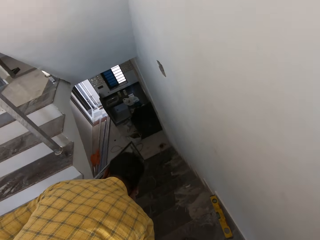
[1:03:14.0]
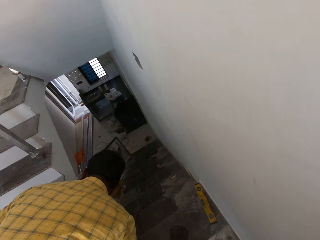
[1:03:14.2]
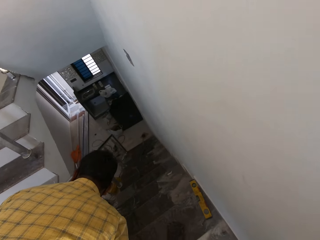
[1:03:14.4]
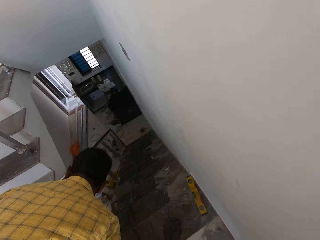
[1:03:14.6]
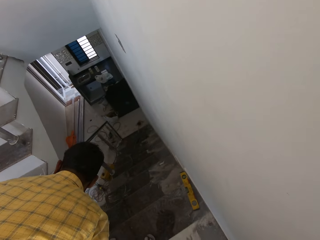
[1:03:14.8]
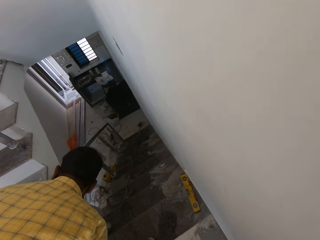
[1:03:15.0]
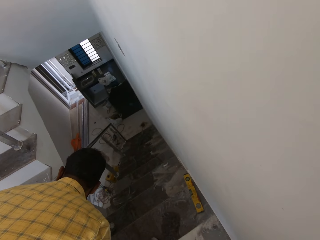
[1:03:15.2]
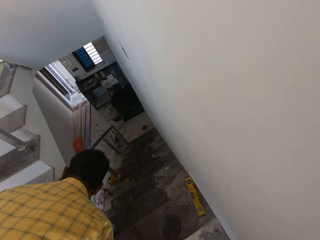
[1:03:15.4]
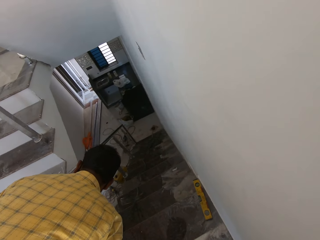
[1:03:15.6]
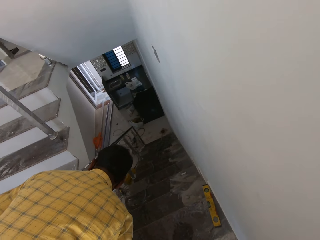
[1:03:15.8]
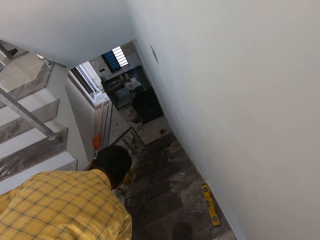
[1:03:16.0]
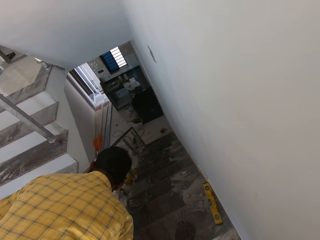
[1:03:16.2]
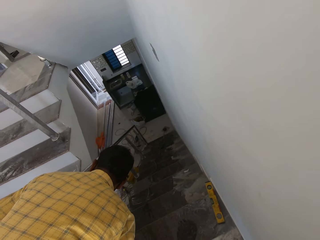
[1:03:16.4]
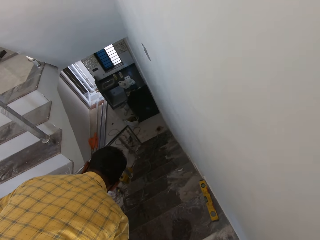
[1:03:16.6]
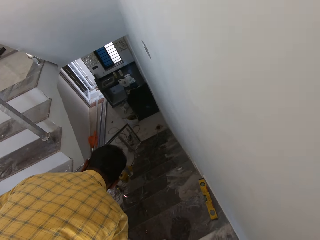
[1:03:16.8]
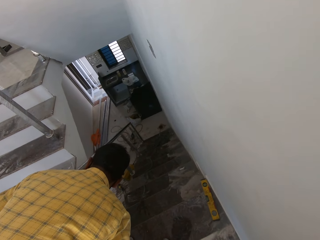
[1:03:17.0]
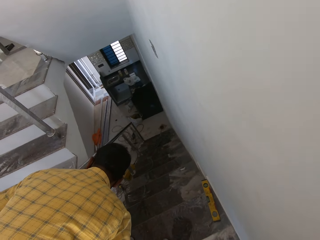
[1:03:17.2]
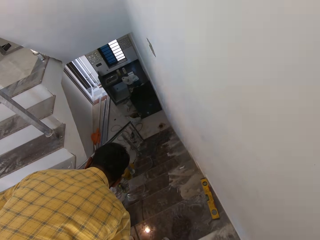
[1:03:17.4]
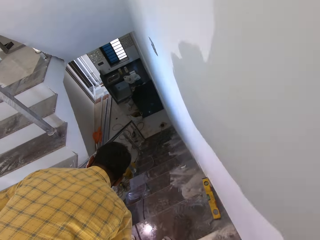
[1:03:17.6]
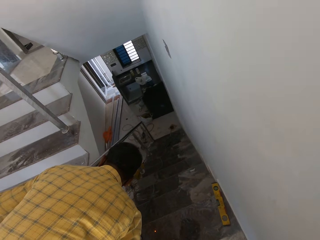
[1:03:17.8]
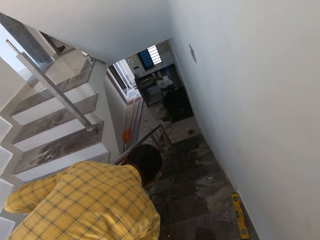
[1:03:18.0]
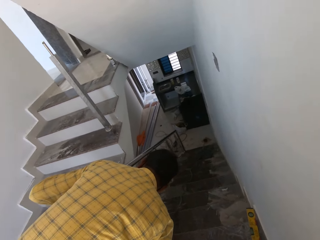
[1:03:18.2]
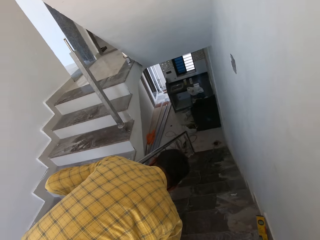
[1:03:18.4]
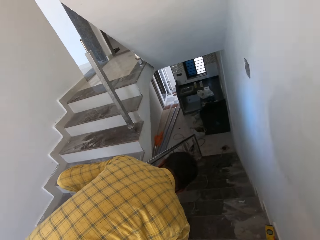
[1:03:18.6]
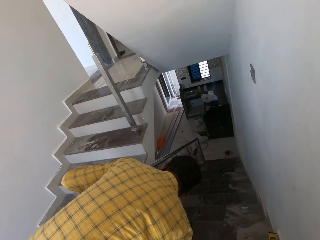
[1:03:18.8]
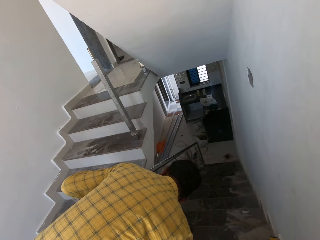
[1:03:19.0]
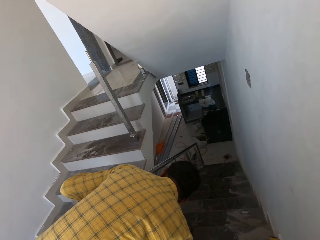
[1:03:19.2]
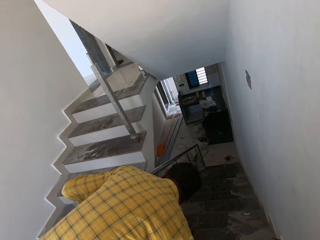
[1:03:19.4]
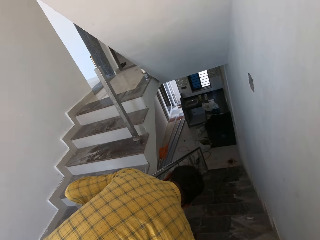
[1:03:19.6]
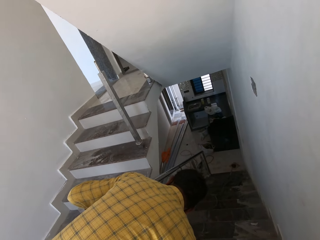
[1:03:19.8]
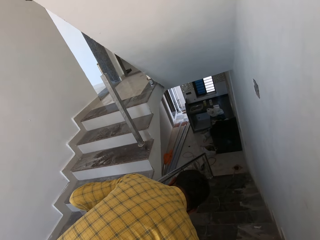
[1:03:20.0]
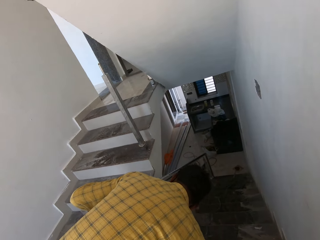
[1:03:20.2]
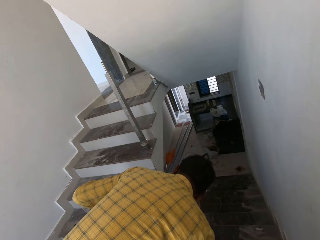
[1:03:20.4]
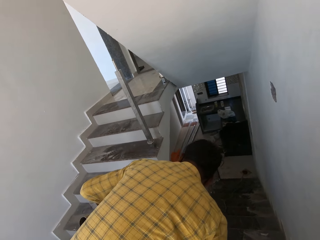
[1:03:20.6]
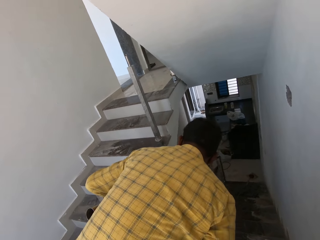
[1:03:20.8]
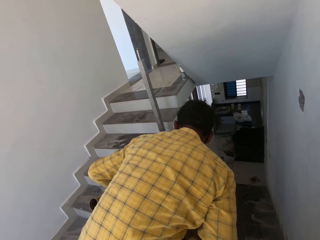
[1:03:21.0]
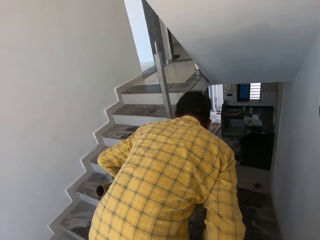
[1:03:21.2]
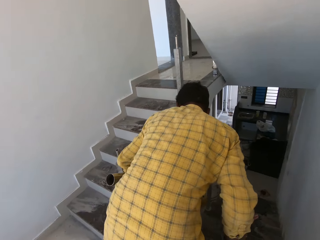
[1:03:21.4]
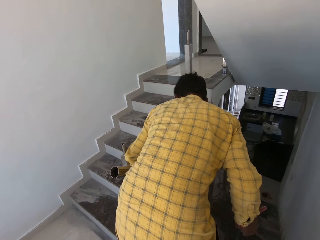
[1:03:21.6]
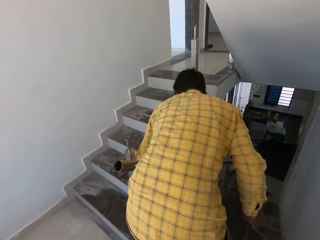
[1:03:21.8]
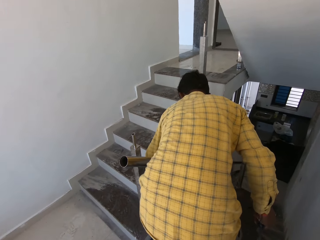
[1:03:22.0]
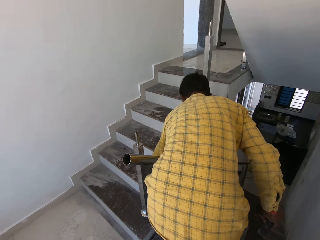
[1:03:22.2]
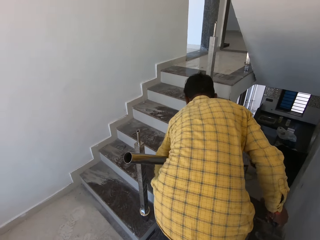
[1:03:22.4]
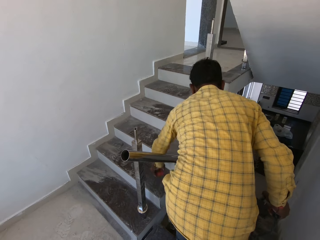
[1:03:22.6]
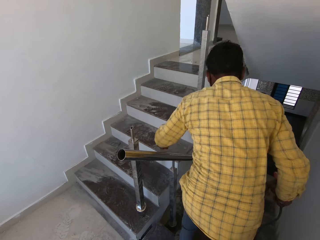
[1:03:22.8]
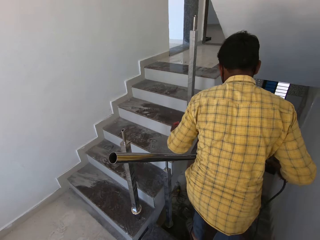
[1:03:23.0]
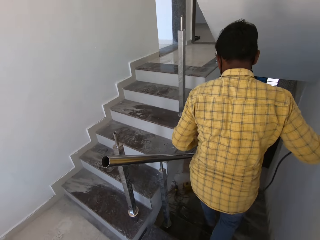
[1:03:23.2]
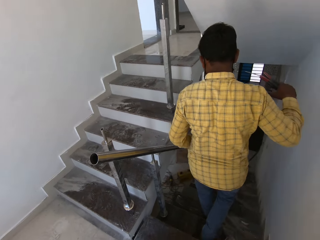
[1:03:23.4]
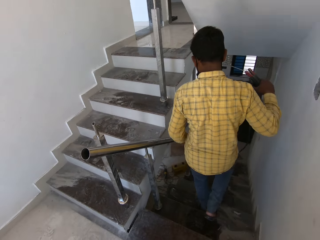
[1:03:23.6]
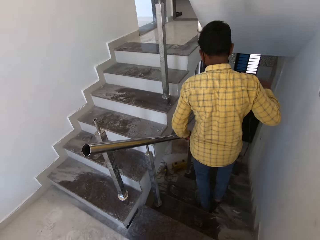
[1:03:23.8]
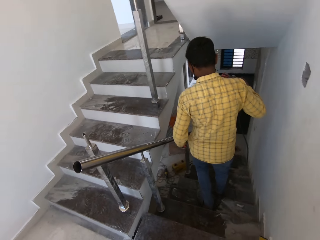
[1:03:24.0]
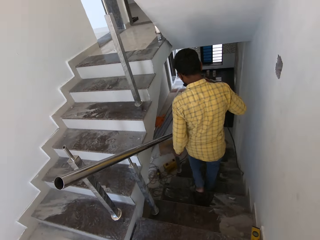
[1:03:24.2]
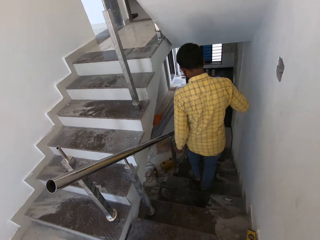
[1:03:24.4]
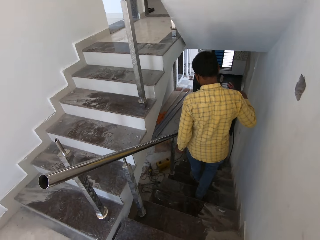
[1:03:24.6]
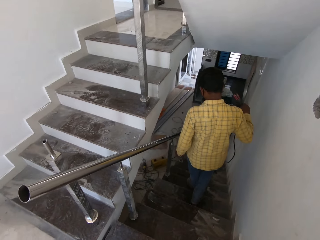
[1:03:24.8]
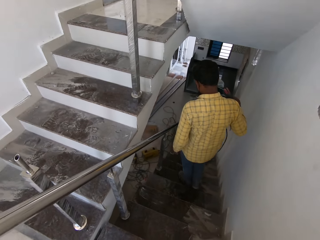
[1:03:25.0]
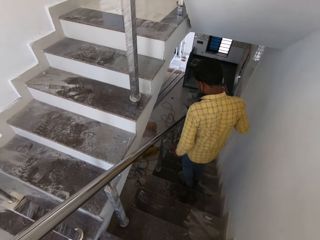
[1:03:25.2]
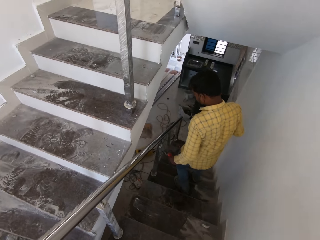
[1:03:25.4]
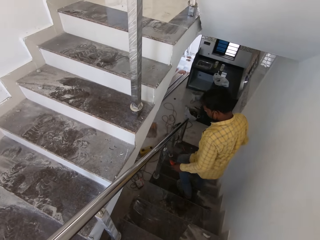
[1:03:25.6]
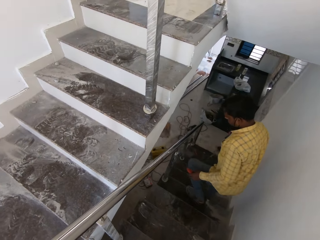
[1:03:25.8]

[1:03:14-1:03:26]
The camera wearer fixes the rail with a welding rod. The man picks up the spirit level from the staircase with his left hand. He climbs down the staircase.

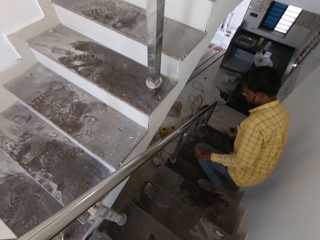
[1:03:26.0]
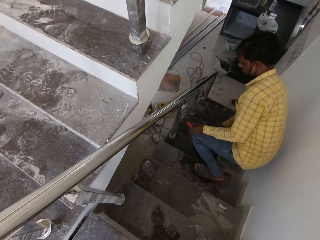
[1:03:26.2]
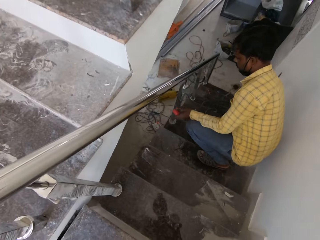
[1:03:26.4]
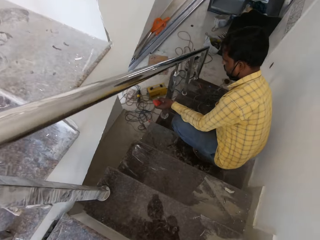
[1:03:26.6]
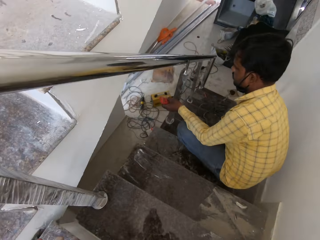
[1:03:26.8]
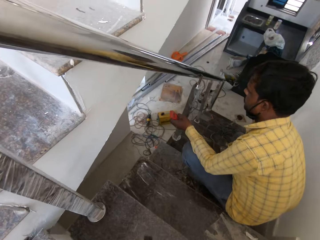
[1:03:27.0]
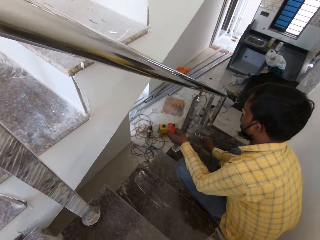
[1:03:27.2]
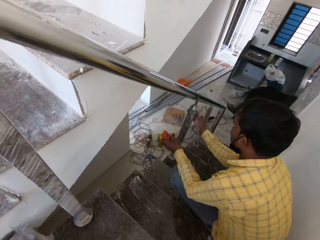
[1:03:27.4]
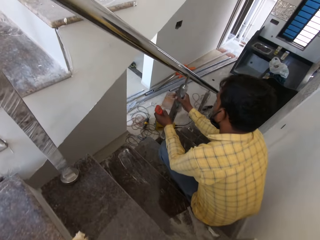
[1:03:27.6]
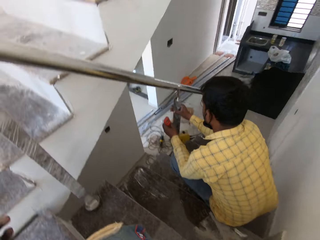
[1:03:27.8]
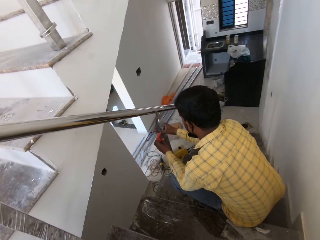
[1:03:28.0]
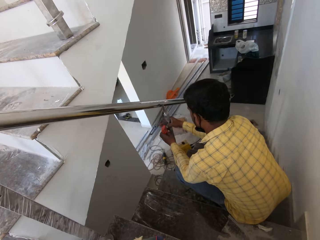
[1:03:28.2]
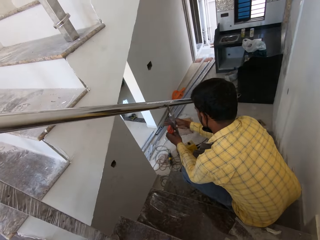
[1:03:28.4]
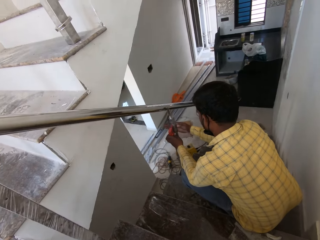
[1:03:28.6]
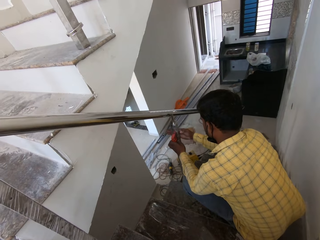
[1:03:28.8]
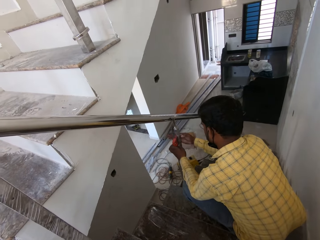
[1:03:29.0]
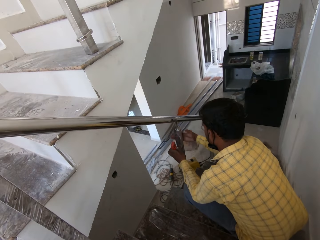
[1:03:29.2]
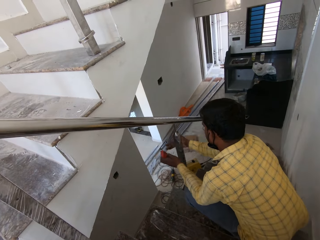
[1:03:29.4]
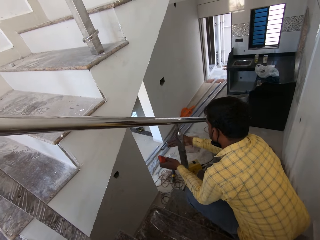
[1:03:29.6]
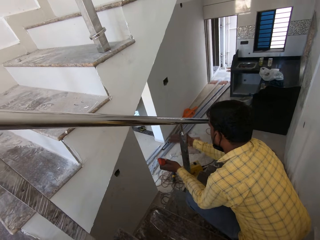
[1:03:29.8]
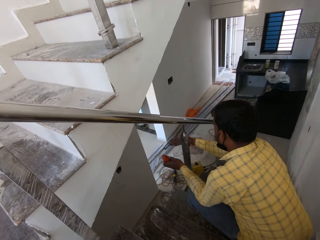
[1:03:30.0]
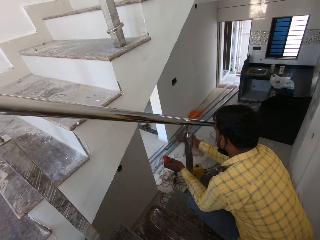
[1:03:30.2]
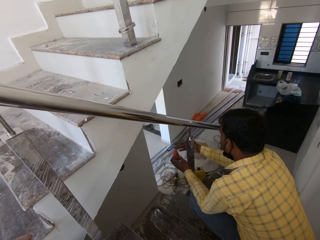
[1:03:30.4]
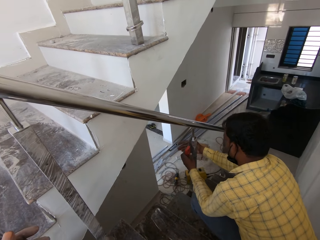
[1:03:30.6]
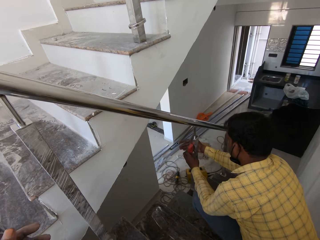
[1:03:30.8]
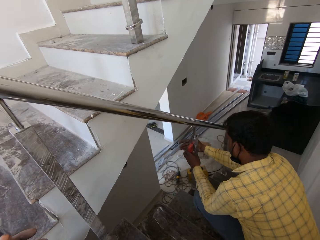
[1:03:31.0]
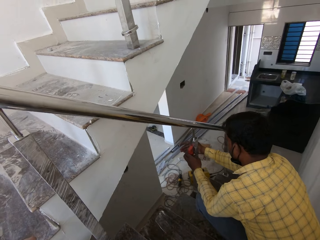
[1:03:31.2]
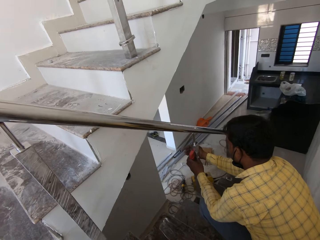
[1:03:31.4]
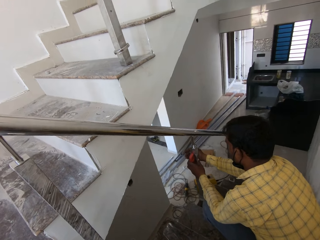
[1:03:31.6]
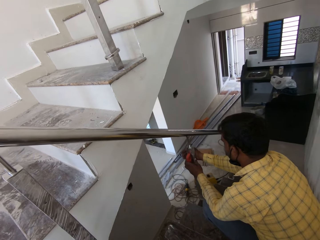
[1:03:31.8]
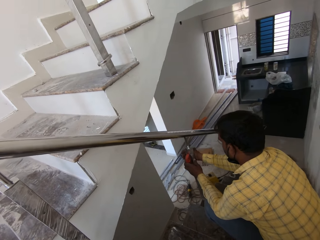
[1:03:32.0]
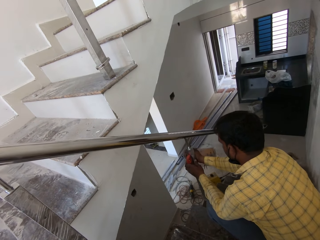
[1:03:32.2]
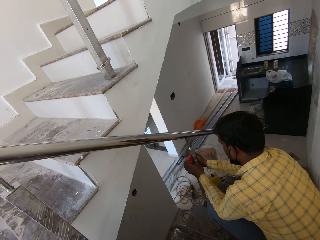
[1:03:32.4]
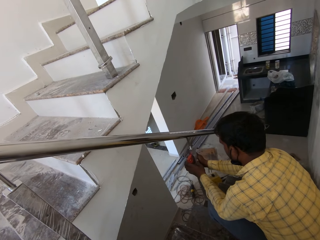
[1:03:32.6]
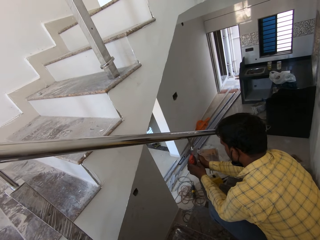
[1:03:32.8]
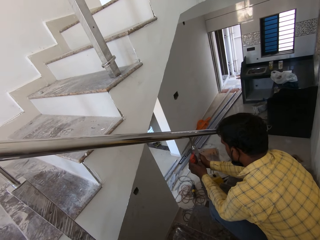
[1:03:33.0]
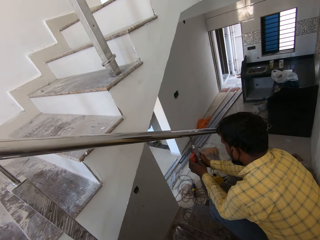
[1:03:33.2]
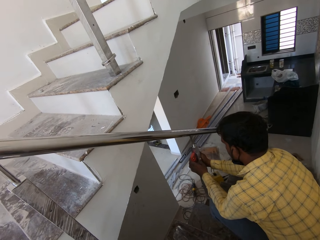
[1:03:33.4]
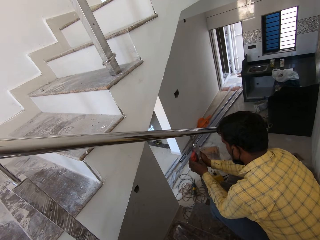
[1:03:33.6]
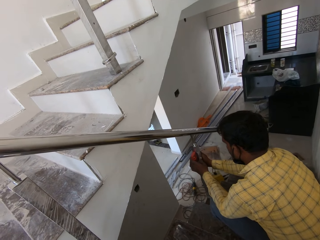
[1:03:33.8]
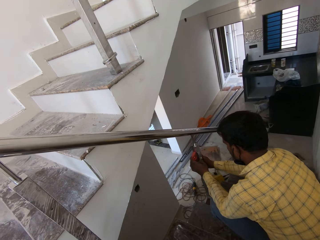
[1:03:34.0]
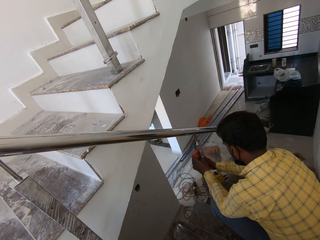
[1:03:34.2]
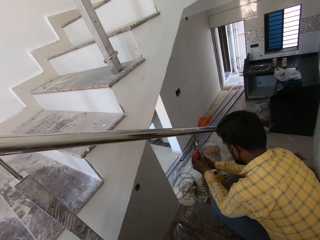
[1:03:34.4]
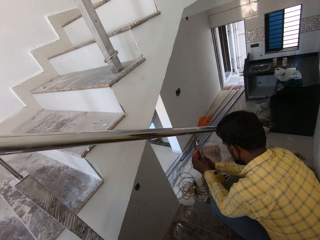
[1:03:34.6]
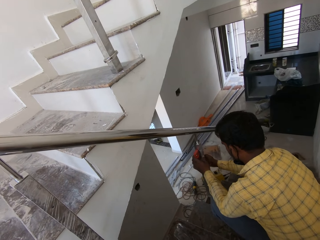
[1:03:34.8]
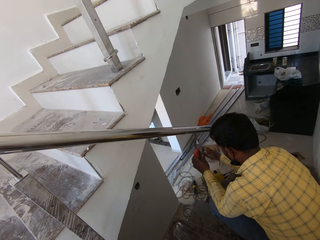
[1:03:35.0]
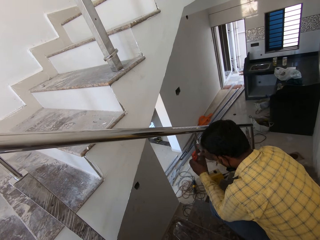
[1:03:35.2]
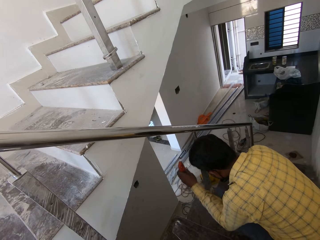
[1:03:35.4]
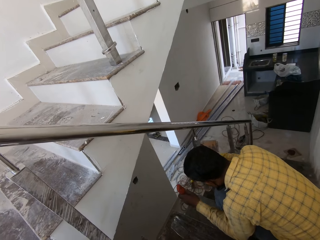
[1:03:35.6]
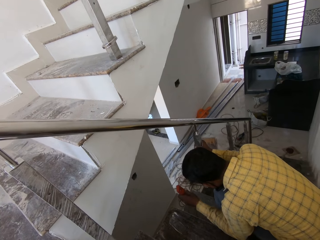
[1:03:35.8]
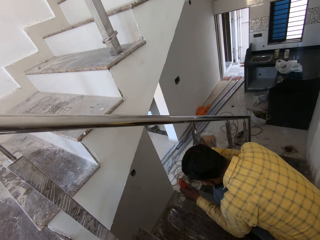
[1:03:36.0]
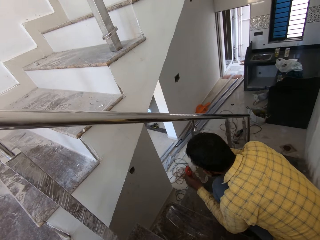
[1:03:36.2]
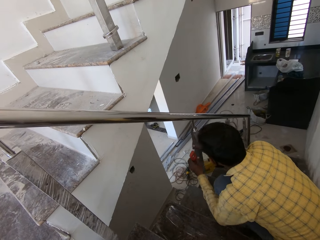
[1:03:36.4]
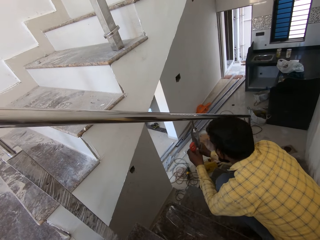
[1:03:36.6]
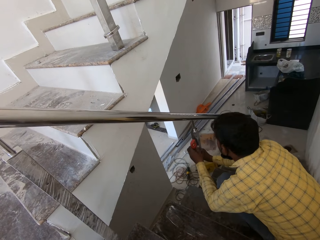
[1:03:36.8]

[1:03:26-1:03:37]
The man holds the handrail of the staircase with his right hand. He adjusts the rail. He hits the handrail of the staircase with his right hand. He places the spirit level on the handrail of the staircase with his left hand.
